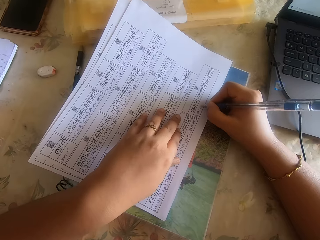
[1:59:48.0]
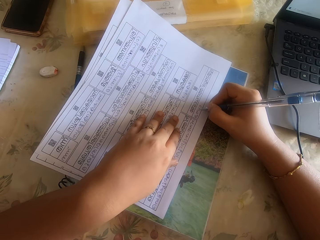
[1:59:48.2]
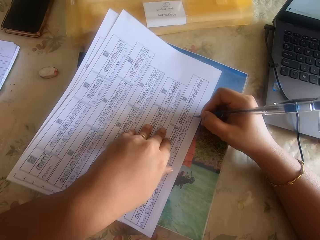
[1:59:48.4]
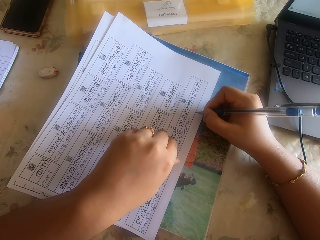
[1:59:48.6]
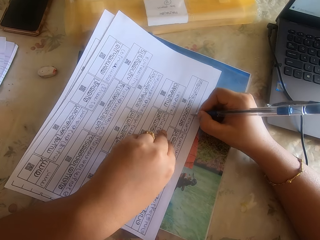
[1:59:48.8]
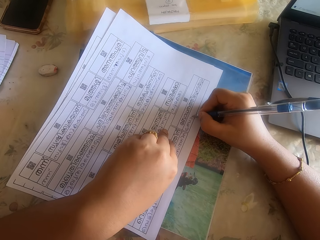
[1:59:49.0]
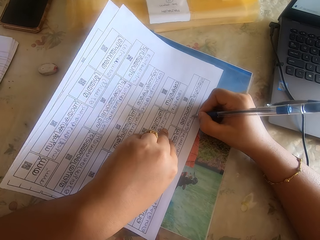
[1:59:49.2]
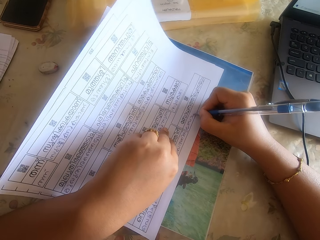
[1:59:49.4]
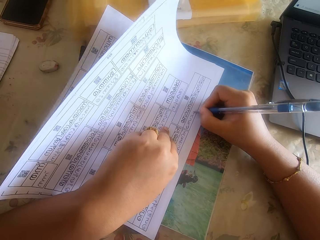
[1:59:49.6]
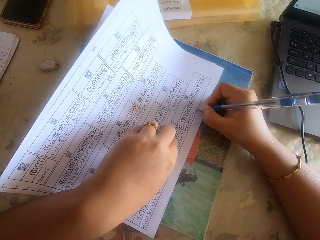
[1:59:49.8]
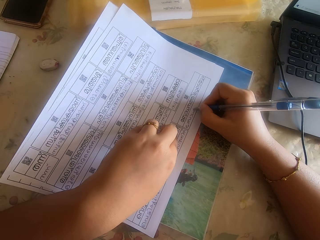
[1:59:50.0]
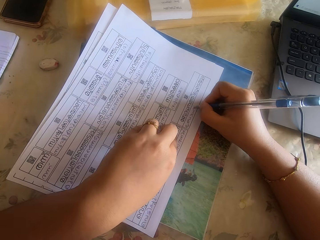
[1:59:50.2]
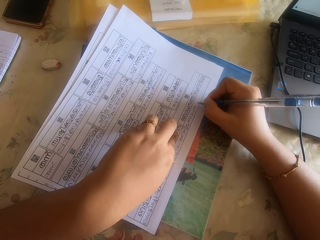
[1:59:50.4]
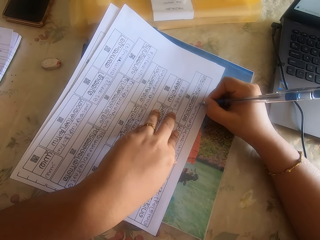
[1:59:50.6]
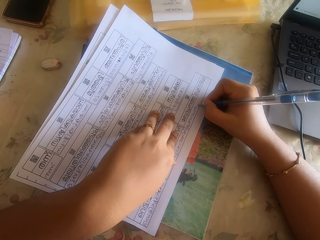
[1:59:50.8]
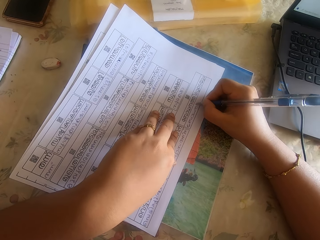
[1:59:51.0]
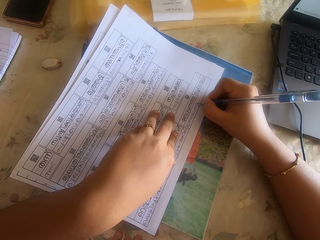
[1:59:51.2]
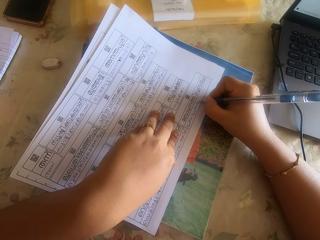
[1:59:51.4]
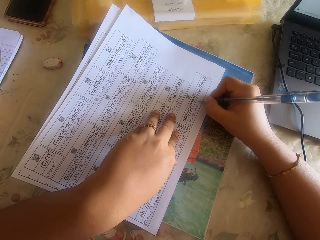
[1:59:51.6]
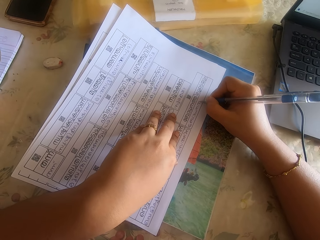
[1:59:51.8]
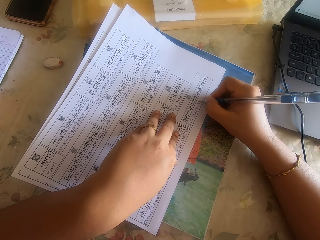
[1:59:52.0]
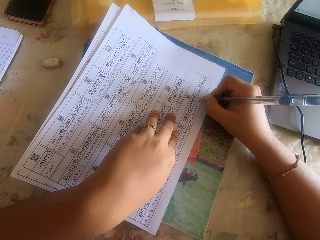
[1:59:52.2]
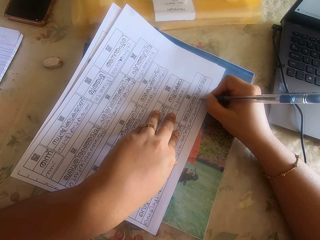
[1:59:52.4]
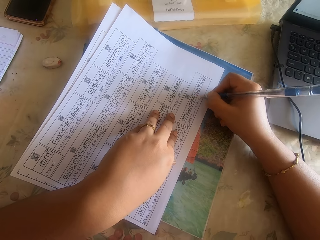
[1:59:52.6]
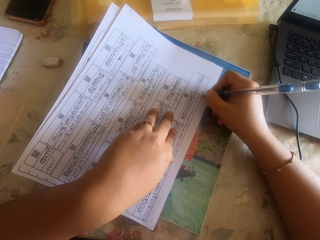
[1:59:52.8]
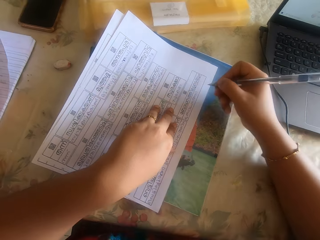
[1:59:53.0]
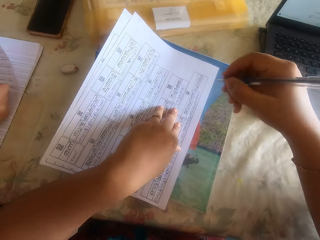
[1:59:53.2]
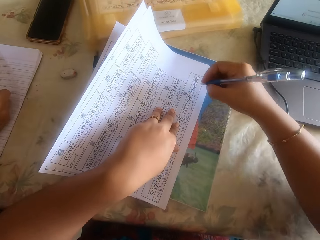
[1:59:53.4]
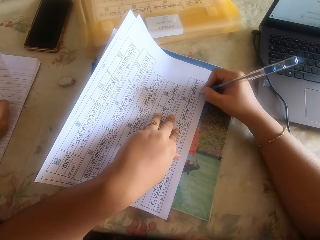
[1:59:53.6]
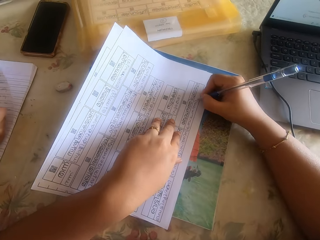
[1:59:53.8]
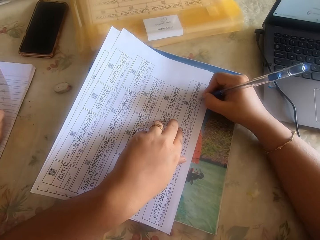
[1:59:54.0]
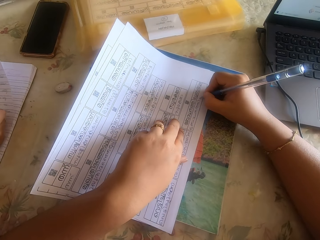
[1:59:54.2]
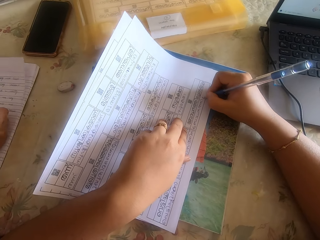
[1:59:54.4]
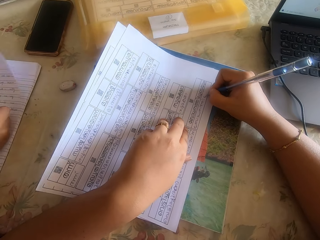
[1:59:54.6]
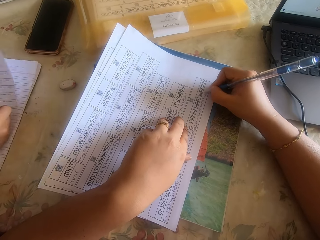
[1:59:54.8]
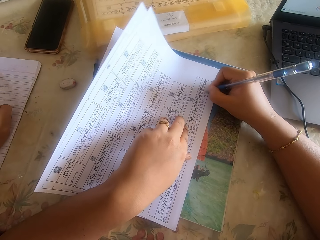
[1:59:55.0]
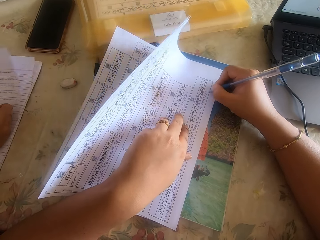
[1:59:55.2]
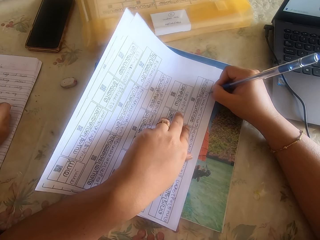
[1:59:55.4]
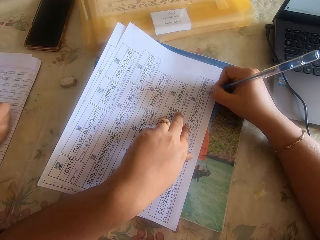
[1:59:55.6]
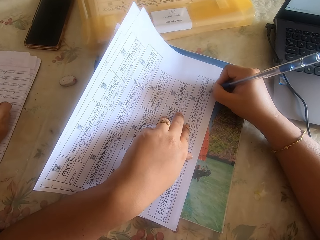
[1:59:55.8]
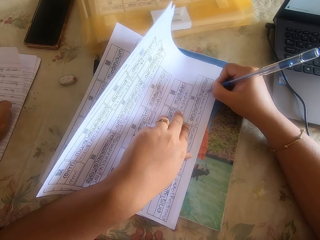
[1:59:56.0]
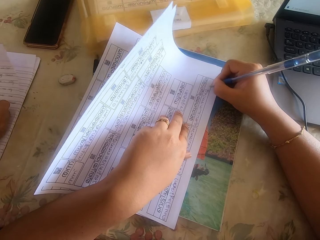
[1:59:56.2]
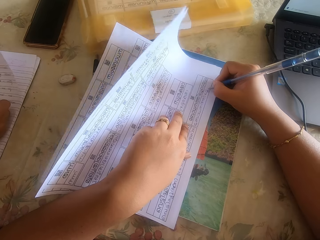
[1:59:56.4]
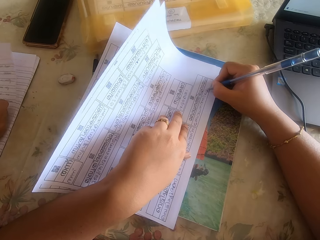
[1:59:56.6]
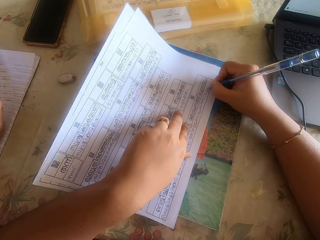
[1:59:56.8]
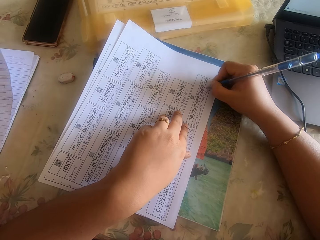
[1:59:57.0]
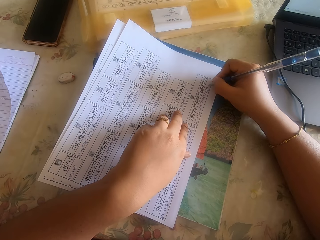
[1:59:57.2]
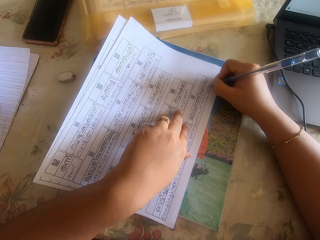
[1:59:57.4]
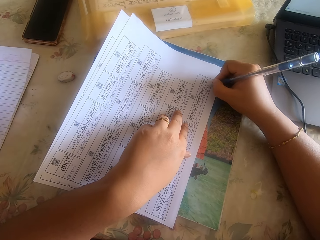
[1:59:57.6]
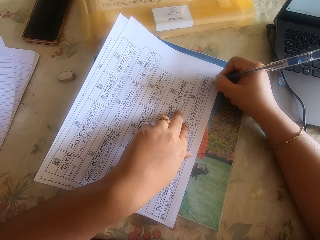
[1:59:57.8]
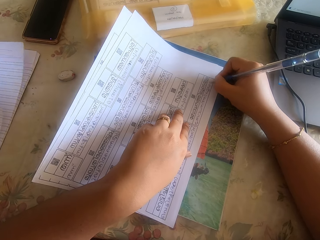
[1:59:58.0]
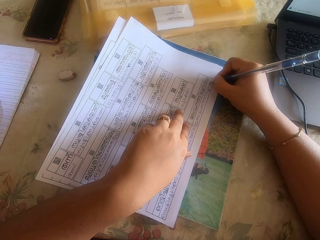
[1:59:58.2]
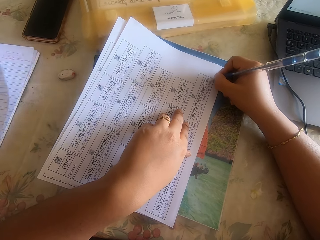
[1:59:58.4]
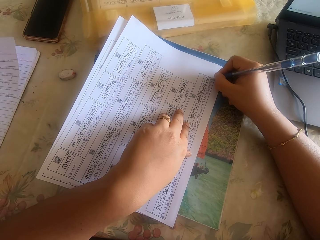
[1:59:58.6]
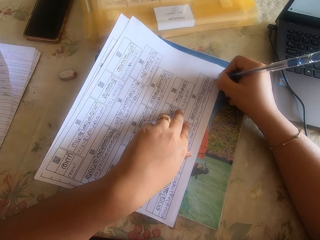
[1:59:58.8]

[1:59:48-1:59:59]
The camera wearer holds a pen with her right hand. She holds down a paper pile to a desk with her left hand. She writes on a paper on the paper pile with the pen in her right hand.

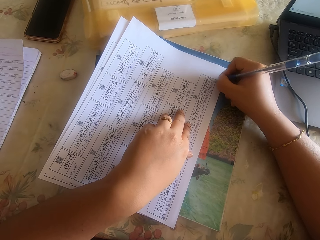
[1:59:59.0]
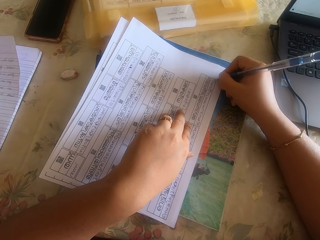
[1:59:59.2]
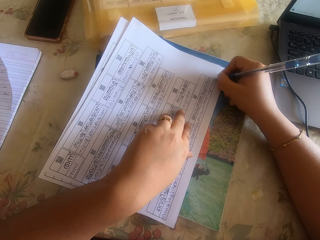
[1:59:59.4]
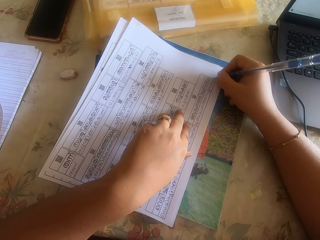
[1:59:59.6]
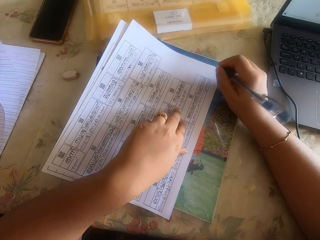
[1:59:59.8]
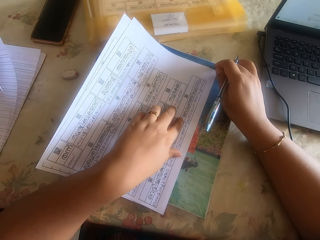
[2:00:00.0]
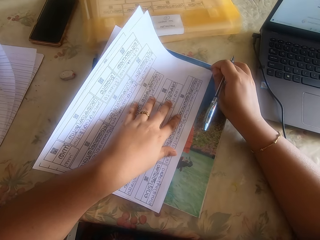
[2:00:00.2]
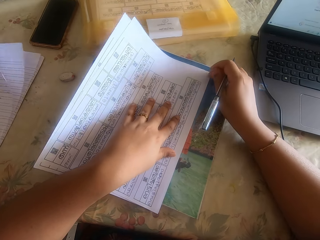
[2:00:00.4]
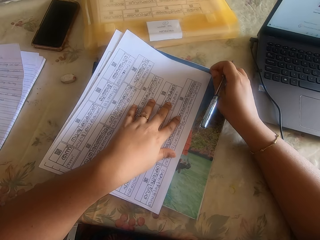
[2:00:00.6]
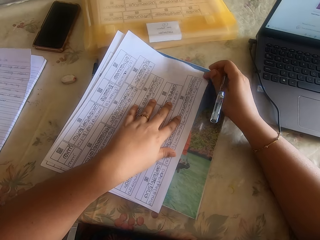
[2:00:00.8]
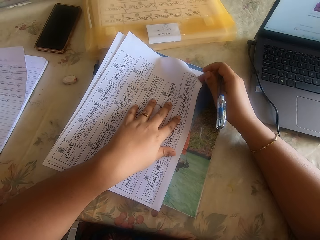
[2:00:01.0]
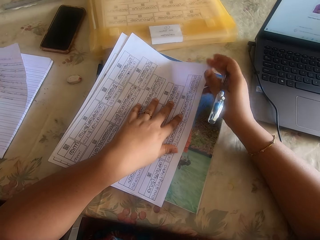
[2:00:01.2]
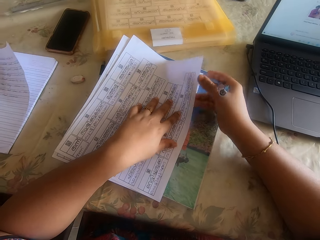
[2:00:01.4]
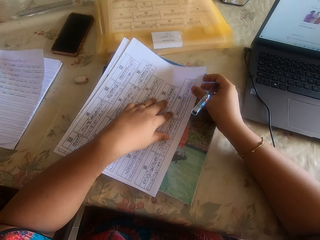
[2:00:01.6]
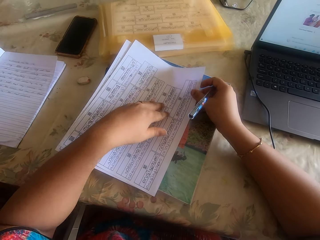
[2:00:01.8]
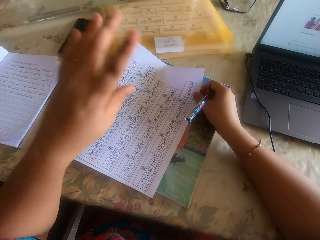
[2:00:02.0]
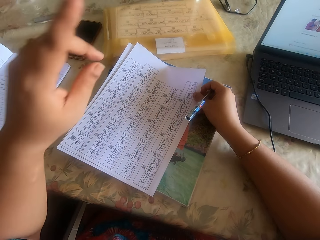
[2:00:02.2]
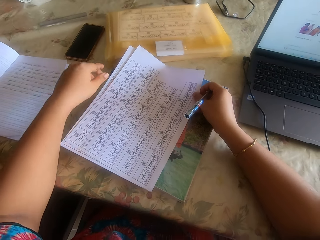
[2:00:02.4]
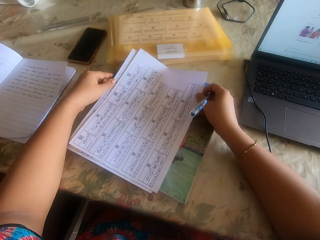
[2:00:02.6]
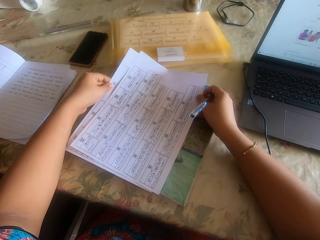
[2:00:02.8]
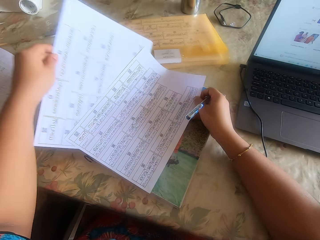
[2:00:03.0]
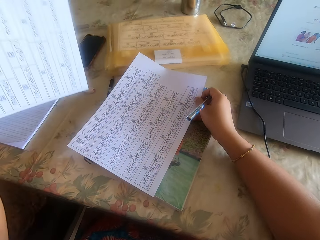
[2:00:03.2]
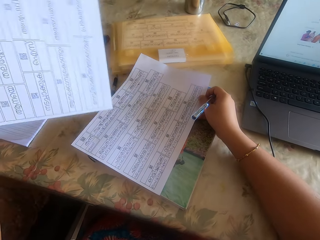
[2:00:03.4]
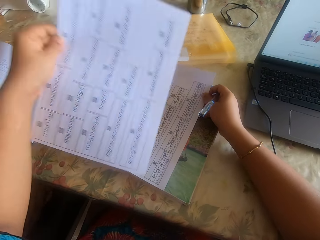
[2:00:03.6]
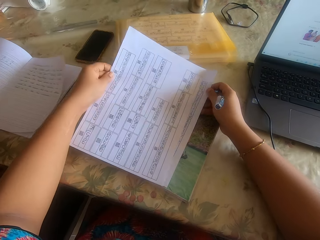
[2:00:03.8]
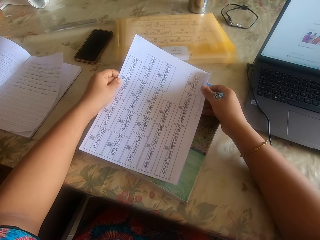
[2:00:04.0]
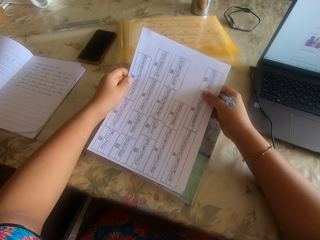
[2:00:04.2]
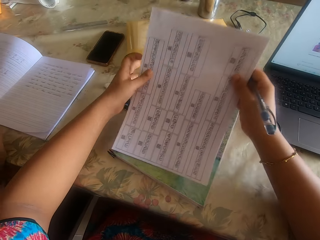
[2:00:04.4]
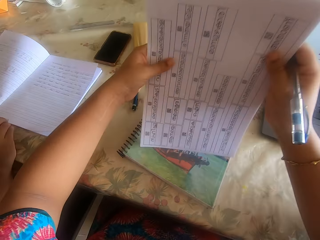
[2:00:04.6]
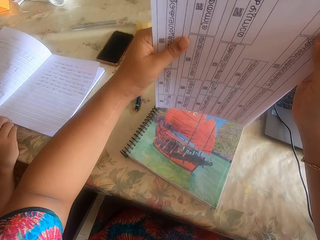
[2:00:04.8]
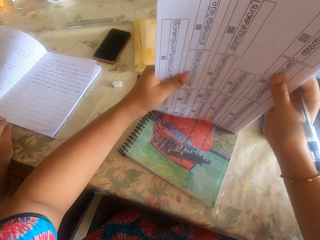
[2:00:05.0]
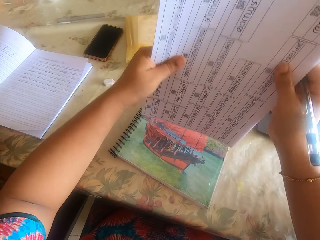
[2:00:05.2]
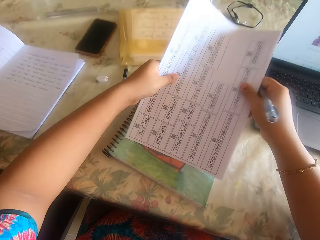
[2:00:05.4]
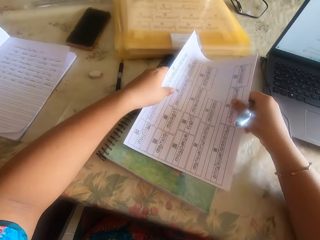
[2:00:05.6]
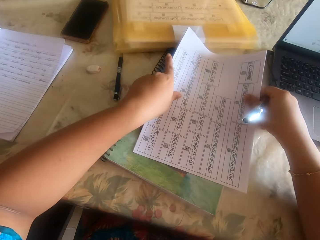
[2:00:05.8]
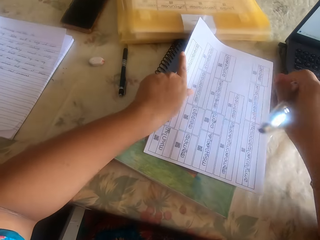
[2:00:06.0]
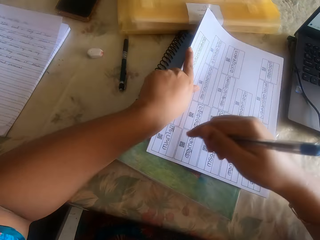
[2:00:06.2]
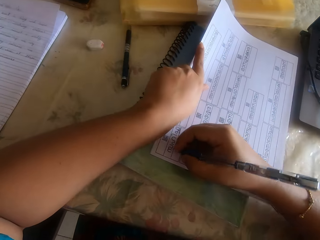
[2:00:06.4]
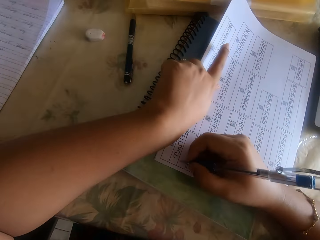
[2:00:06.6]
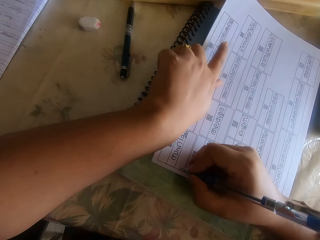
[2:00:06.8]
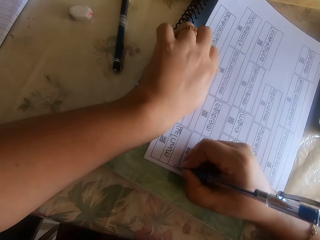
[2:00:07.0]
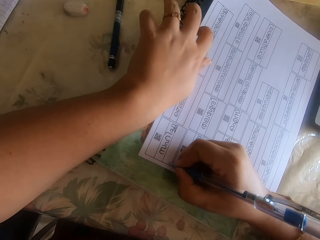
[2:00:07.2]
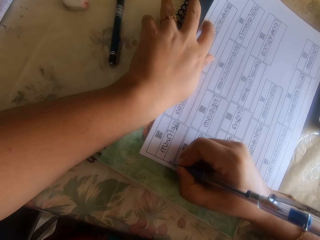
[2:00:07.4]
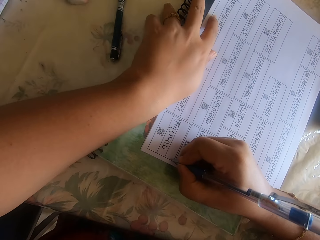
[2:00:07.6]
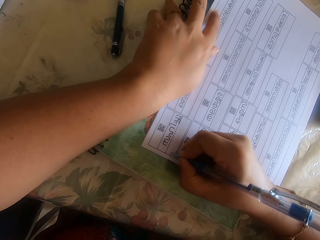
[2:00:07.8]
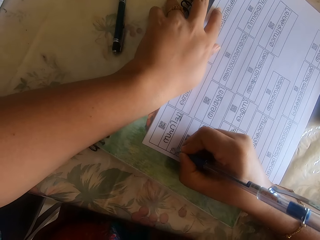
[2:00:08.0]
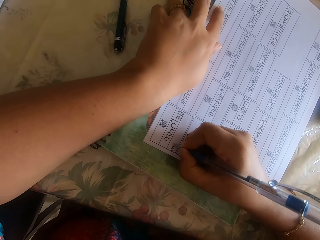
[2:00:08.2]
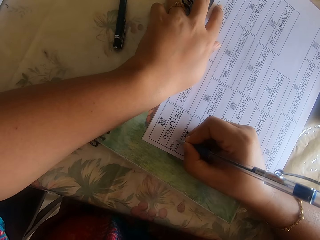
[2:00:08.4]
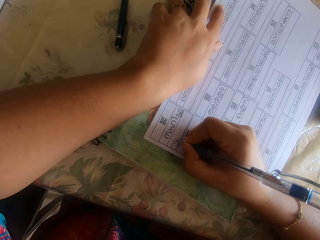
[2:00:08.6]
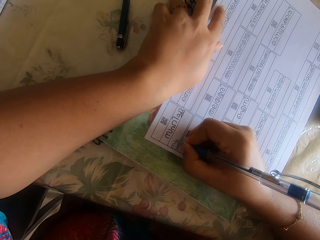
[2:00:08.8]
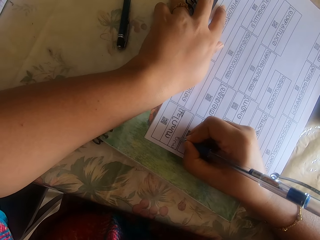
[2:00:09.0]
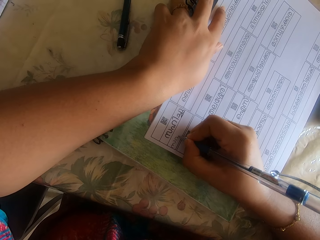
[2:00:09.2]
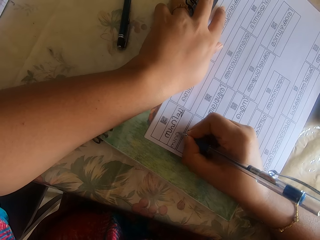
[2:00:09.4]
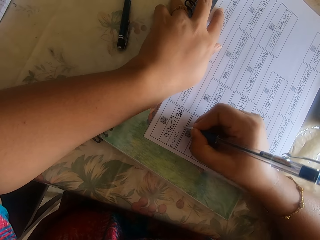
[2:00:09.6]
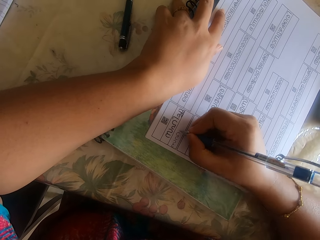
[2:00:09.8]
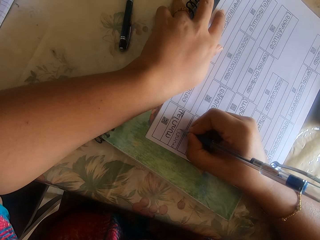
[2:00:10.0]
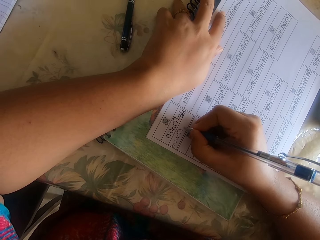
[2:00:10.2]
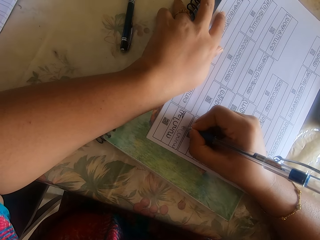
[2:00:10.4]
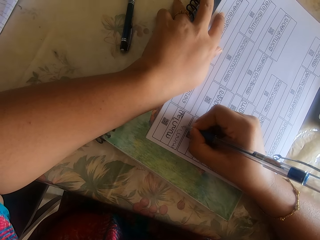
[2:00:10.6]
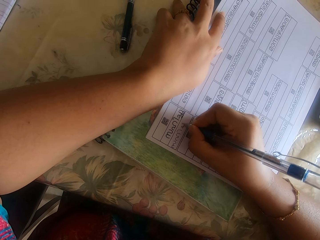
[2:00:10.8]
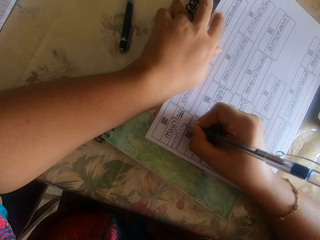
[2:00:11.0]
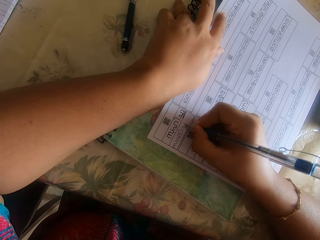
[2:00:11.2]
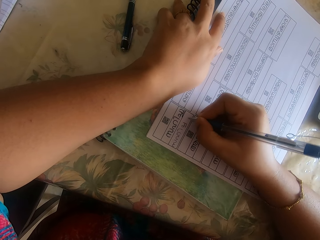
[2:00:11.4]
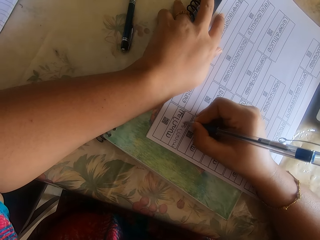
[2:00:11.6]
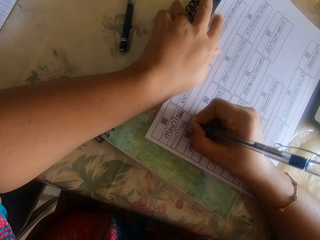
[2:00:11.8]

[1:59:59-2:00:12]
The camera wearer lifts the paper pile with her right hand. She exchanges the papers. She picks up a paper from under the paper pile with her left hand. She places the paper on the paper pile with her left hand. She picks up the paper pile with both hands. She hits the paper pile on the desk with both hands. She places the paper pile on the desk with both hands. She holds down the paper pile with her left hand. She writes on a paper on the paper pile with a pen in her right hand.
